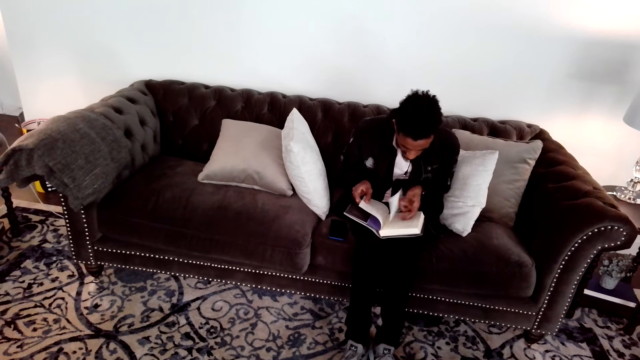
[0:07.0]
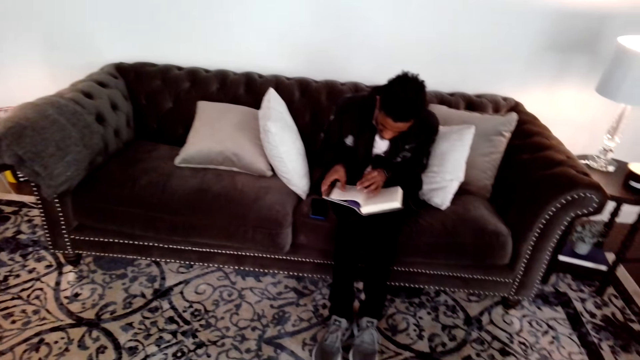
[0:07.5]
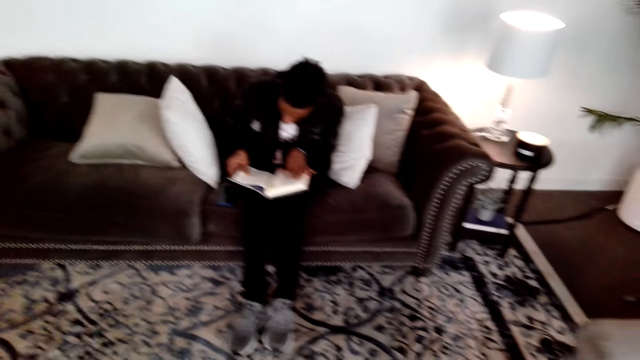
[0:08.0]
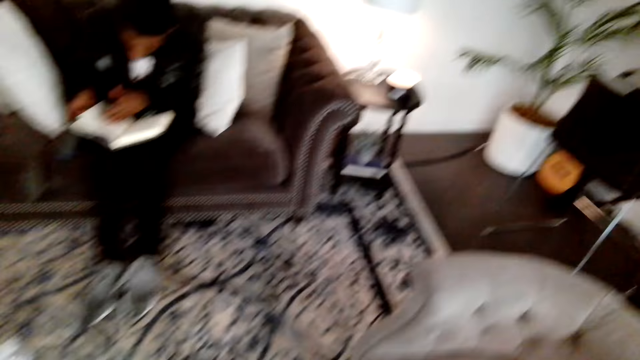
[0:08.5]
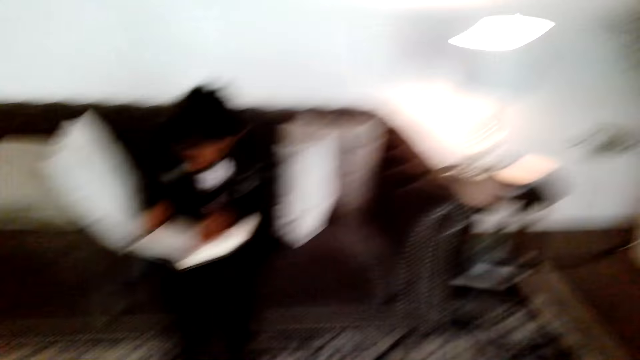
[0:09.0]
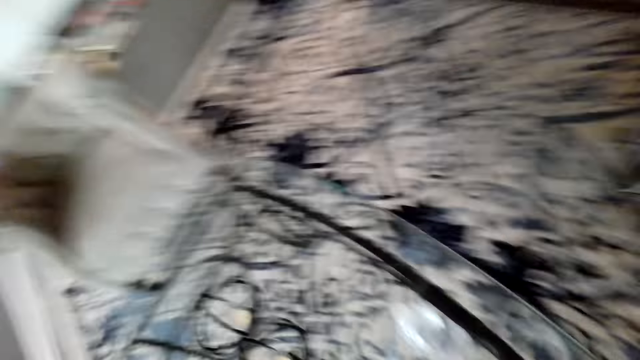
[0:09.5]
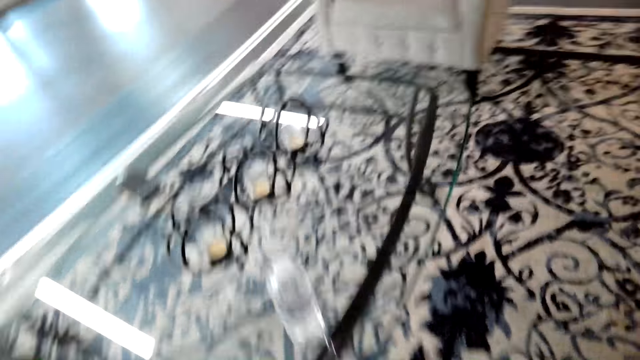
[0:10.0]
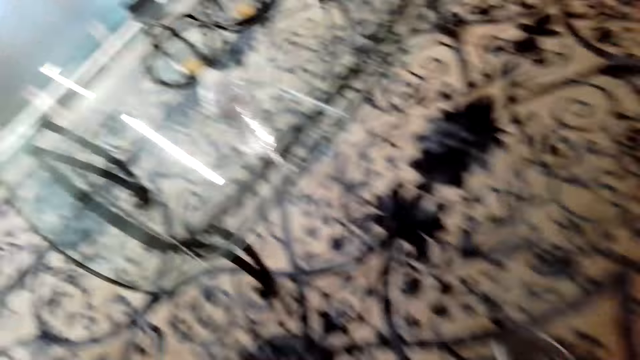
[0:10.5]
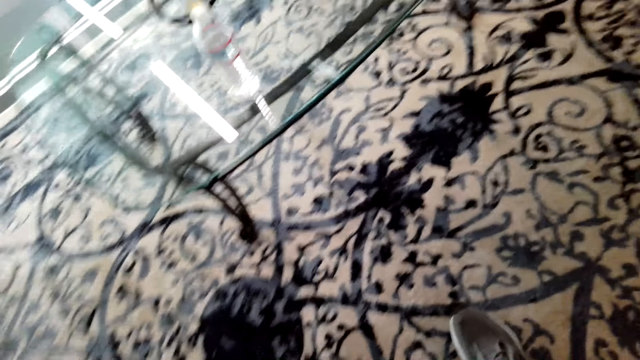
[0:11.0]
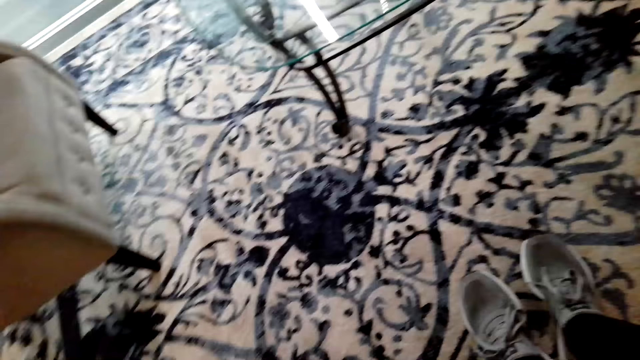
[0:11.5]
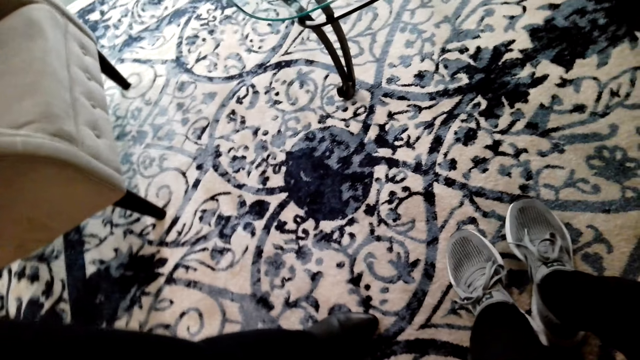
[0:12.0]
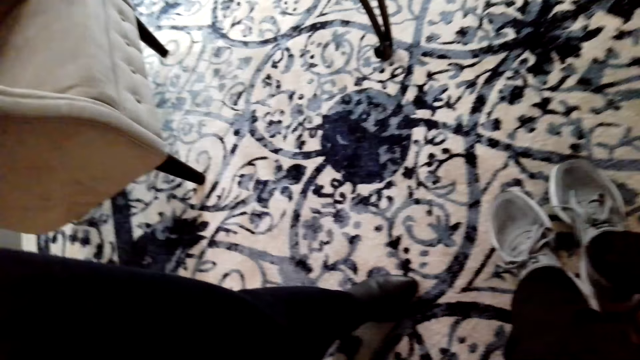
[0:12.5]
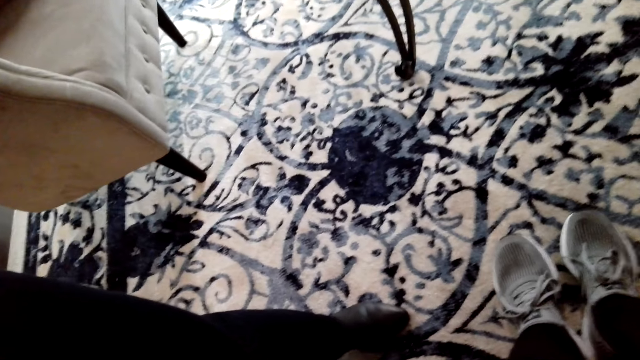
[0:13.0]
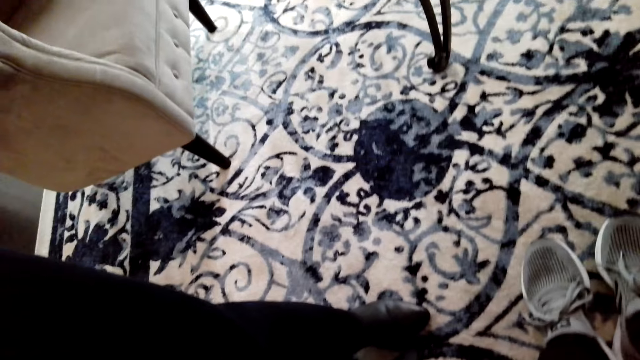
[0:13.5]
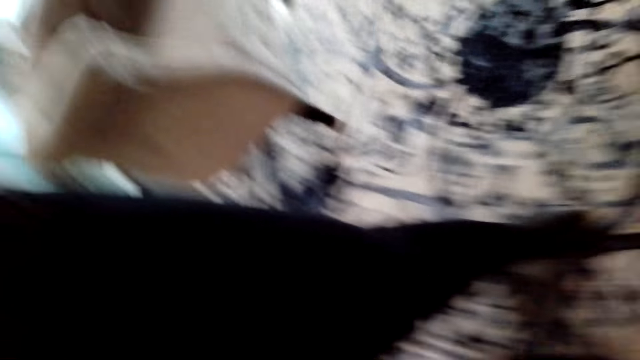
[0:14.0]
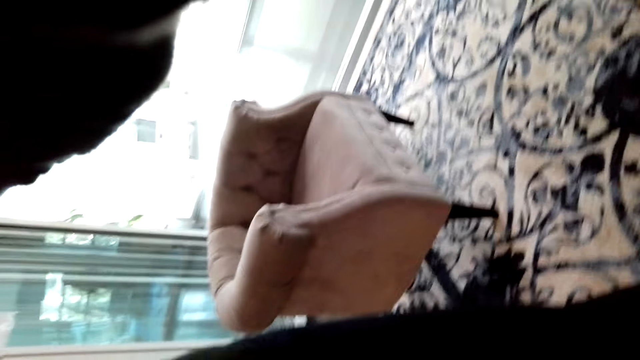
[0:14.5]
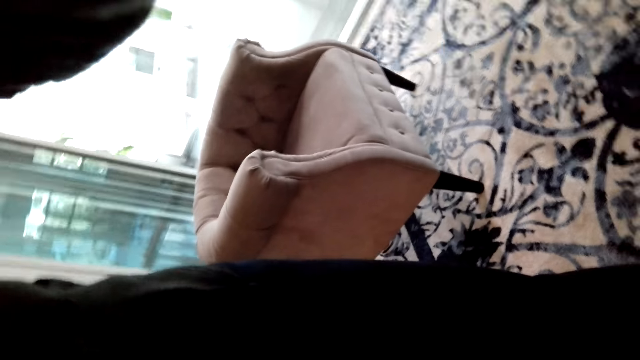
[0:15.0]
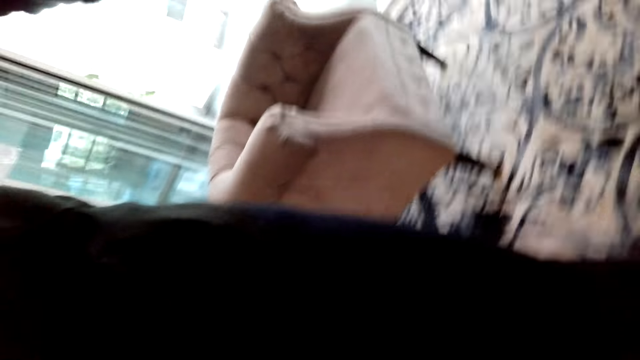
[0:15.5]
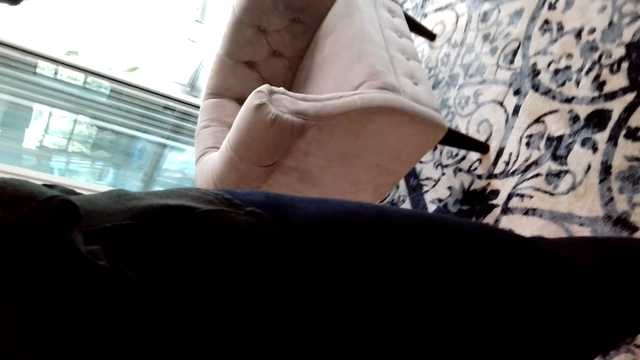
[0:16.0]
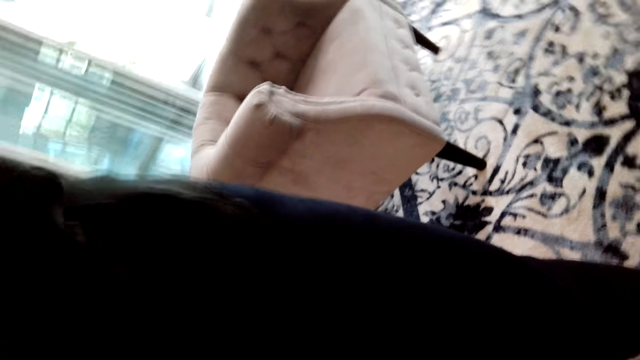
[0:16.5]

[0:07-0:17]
A person opens the pages of the novel. The person opens another page of the novel. The camera wearer walks around the house. Another person stands near the first person. The other person raises a hand.

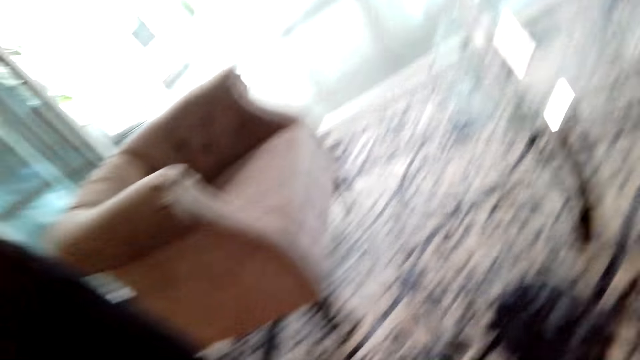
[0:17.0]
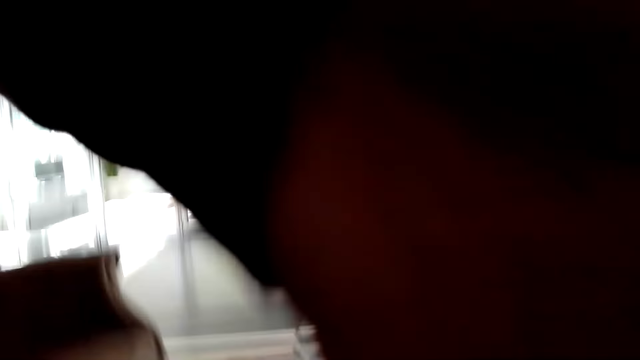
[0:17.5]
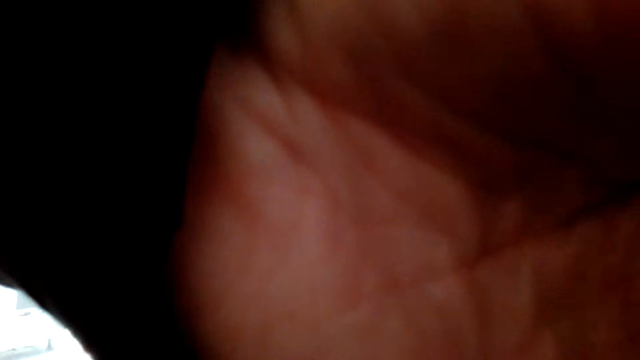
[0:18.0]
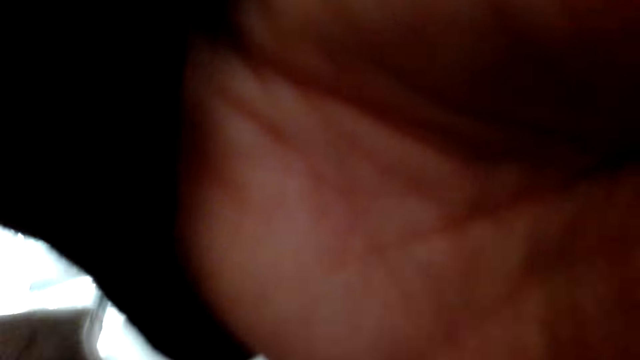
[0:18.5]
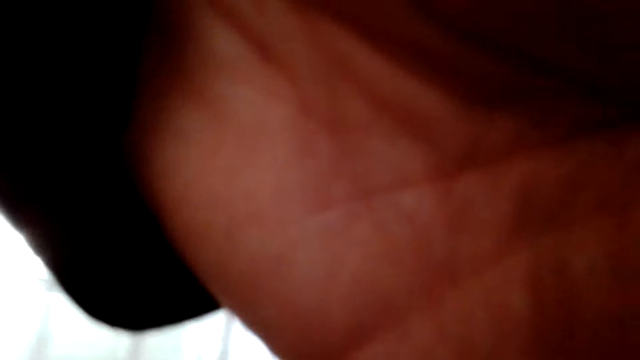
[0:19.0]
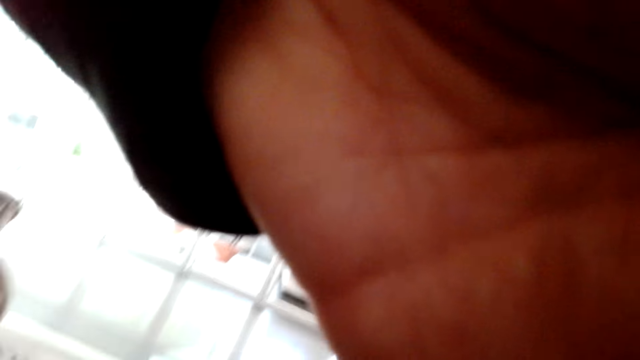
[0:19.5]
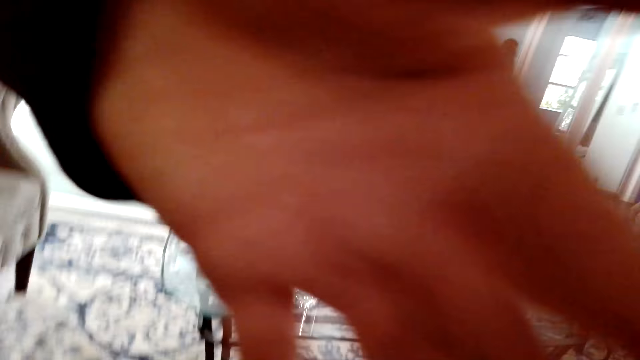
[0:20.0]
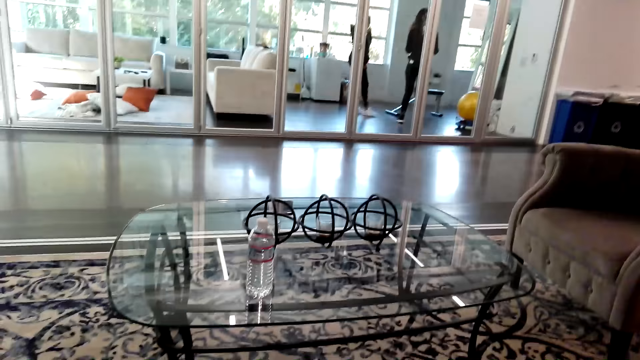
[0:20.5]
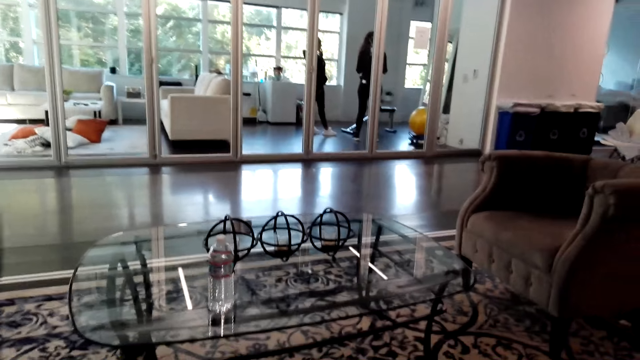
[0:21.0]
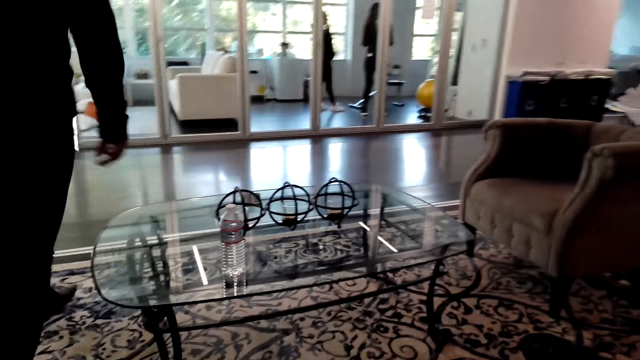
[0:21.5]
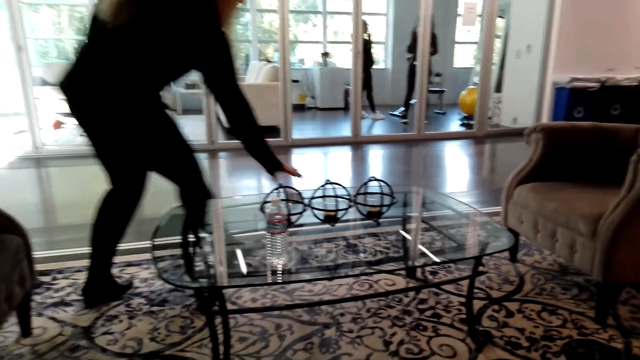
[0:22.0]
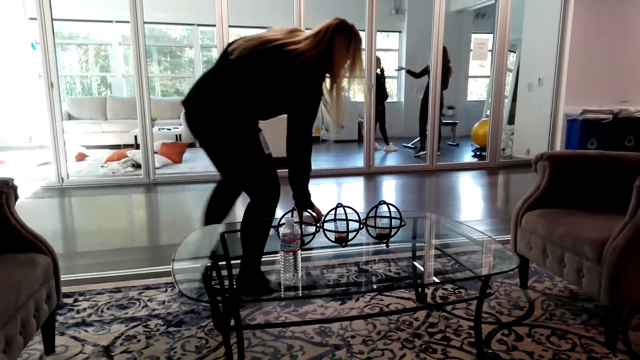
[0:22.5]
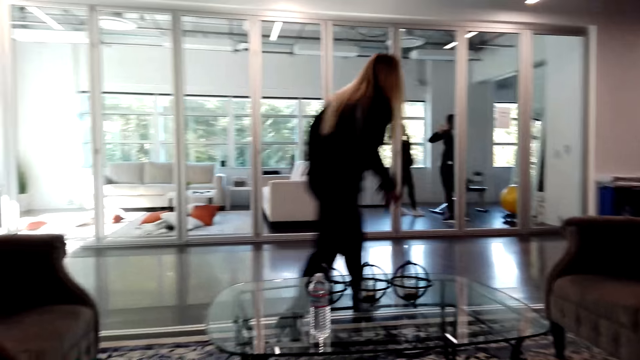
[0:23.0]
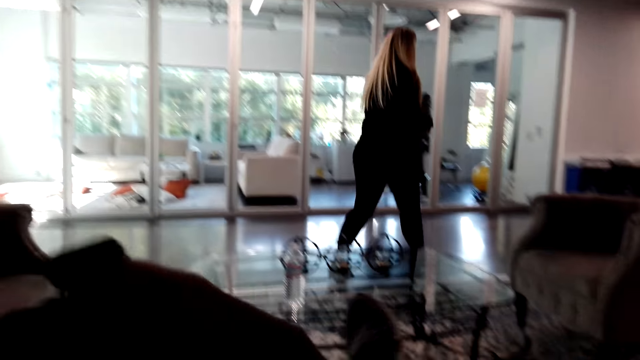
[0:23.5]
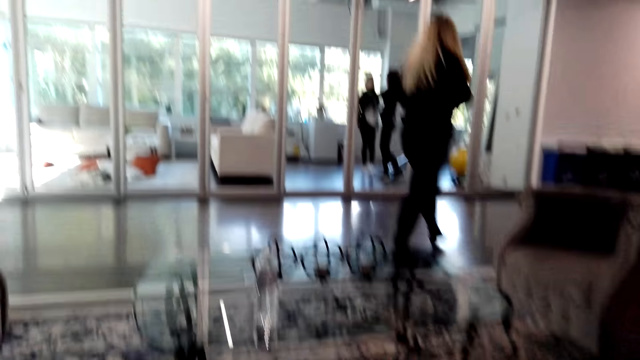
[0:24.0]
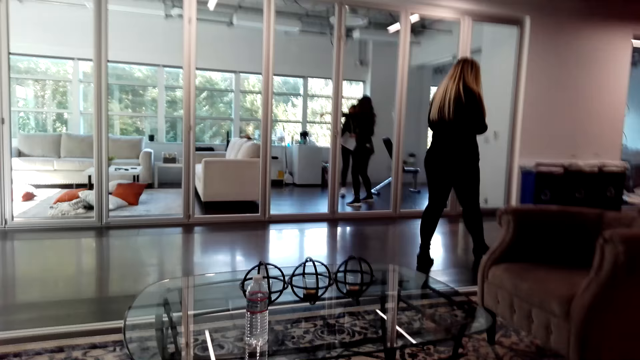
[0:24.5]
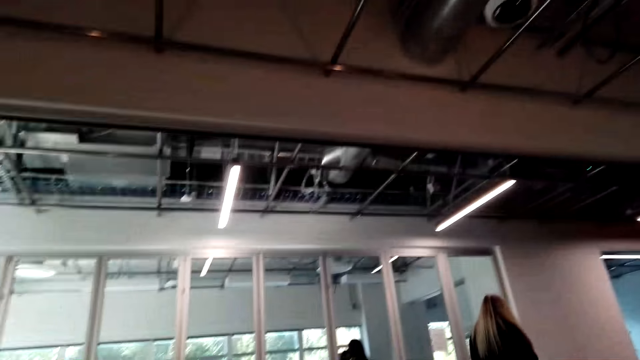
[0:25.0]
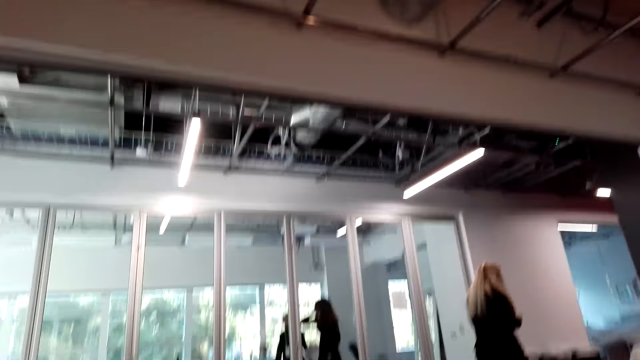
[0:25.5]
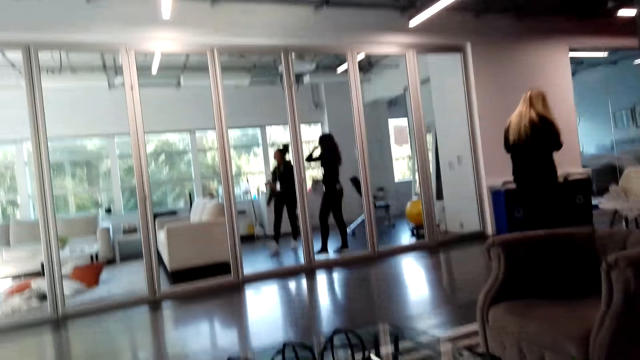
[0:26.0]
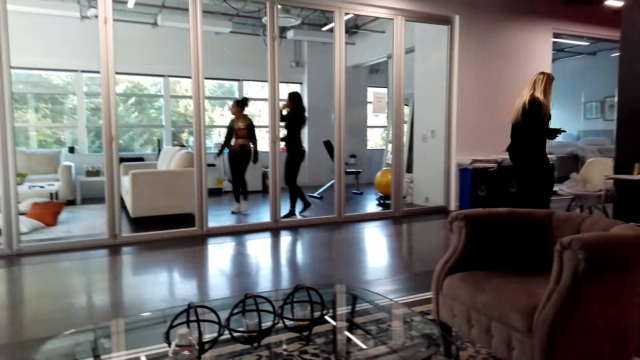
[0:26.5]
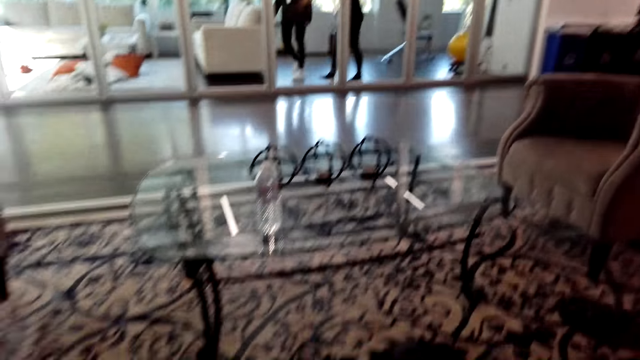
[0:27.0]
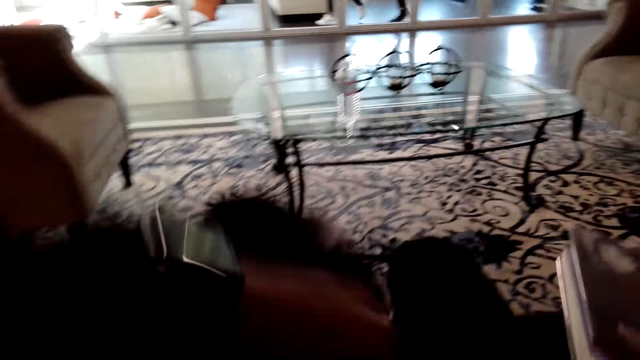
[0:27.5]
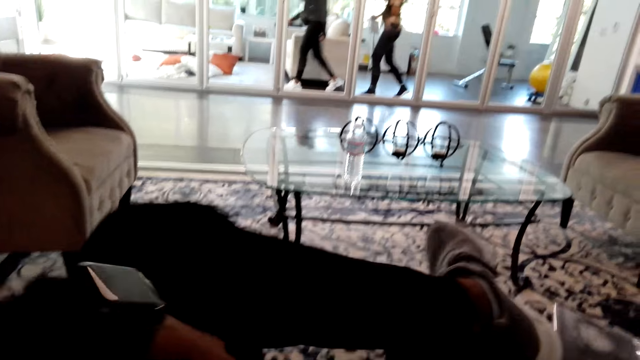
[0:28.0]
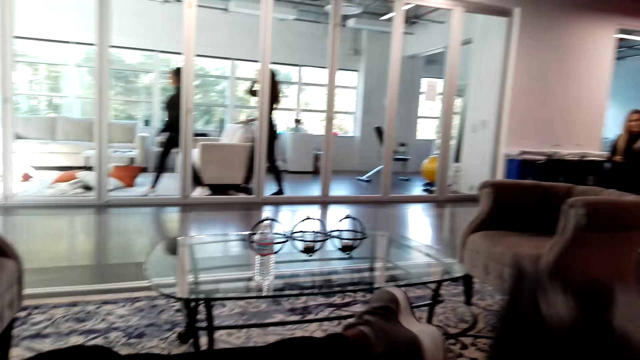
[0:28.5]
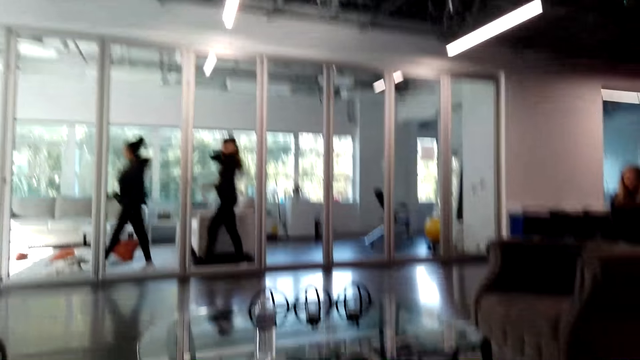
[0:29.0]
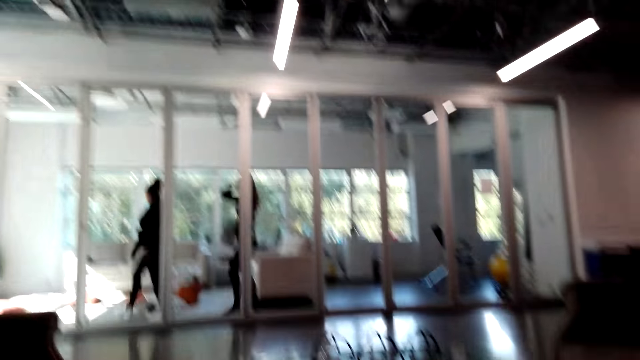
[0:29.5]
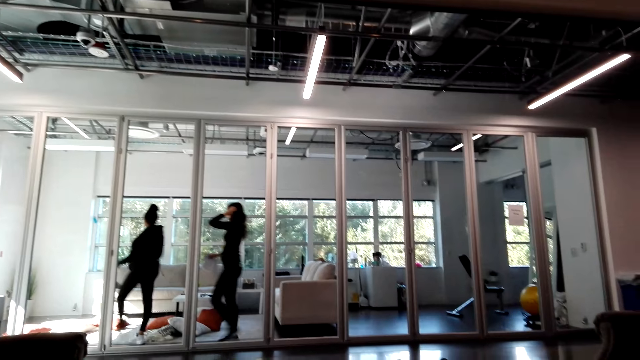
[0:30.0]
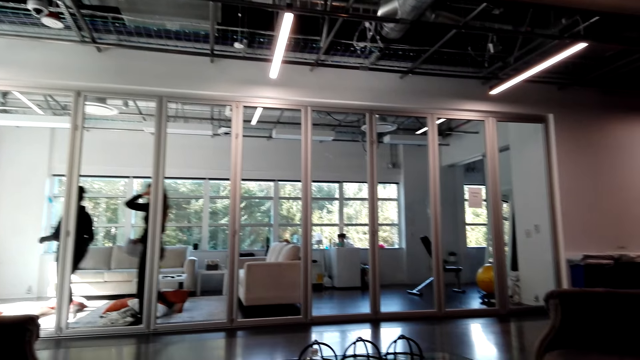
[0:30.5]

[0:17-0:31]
A person fixes the camera wearer's camera on the face. The person lowers a hand. The person walks around, bends near the table. The person takes a phone on the table, stands up. The camera wearer lowers a hand. The person walks around. Another person is in another room of the house. A third person walks in another room of the house. The camera wearer sits on the couch. They hold a novel. The first person sits on the other side of the room.
